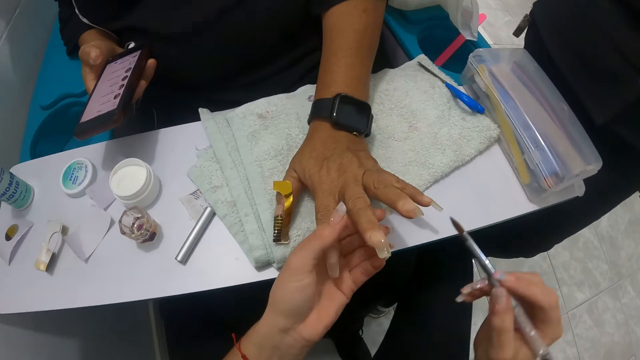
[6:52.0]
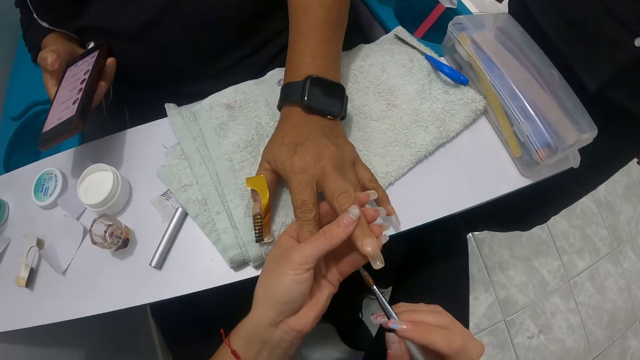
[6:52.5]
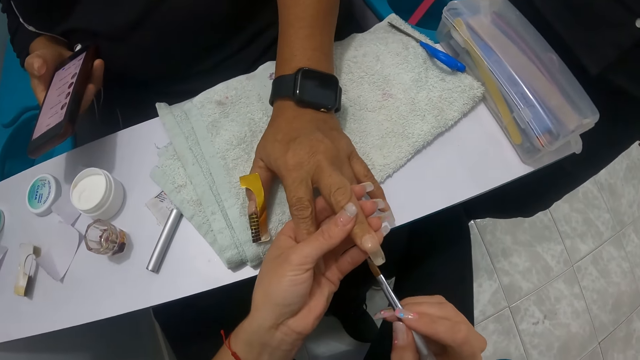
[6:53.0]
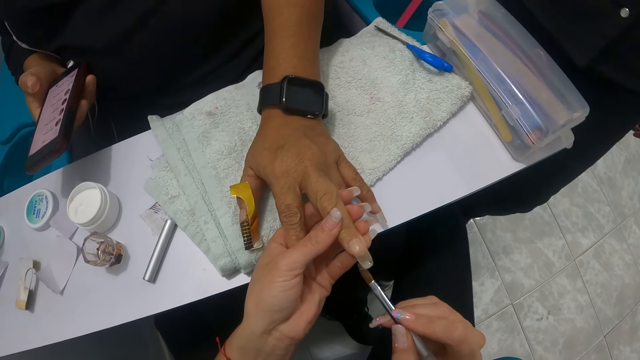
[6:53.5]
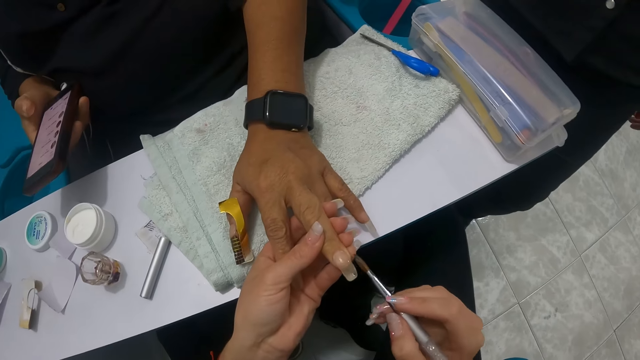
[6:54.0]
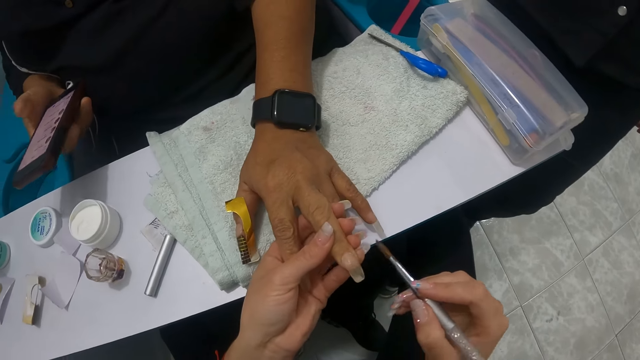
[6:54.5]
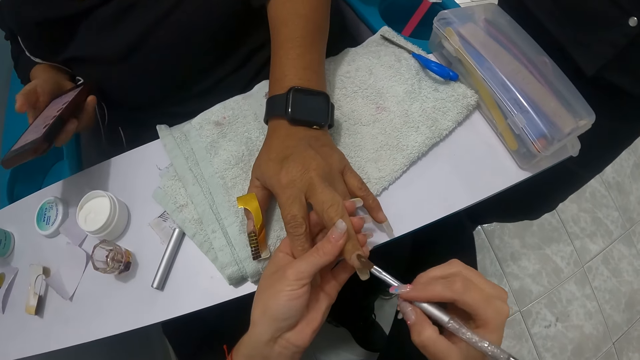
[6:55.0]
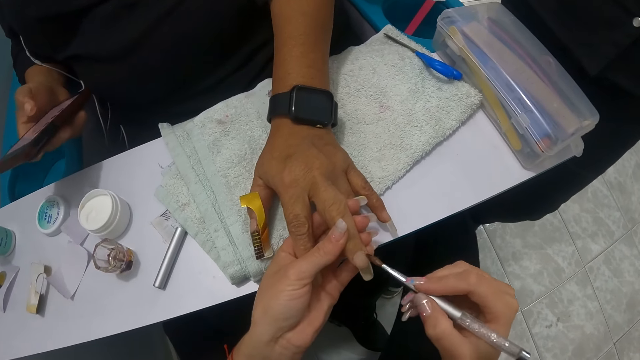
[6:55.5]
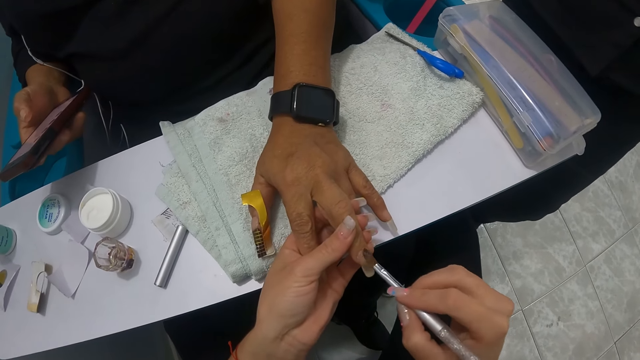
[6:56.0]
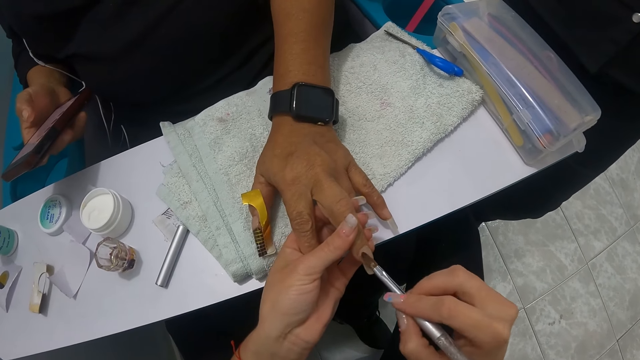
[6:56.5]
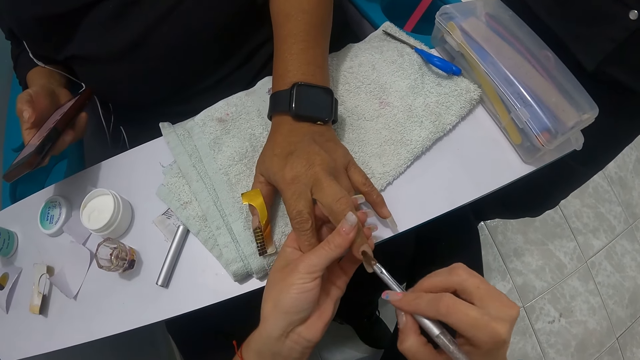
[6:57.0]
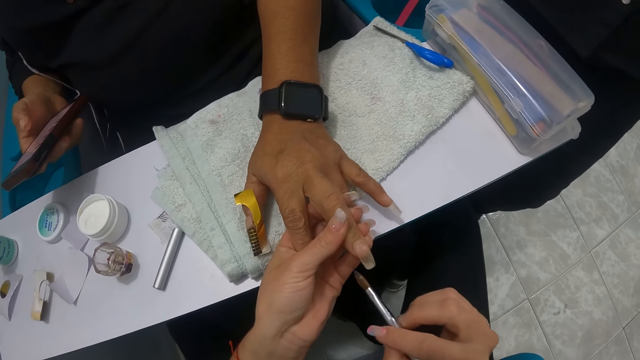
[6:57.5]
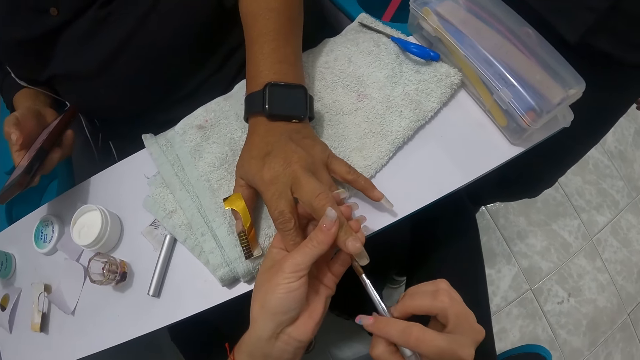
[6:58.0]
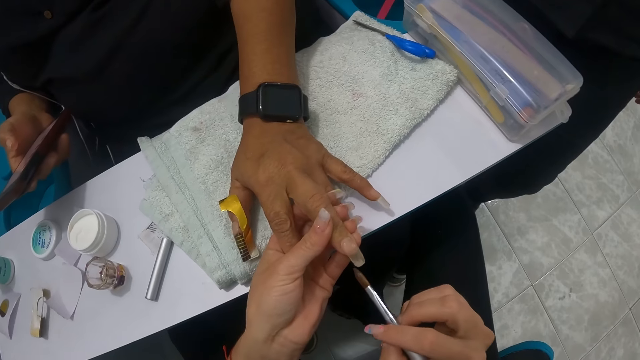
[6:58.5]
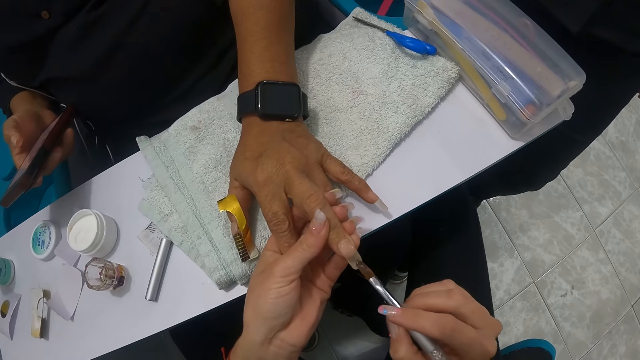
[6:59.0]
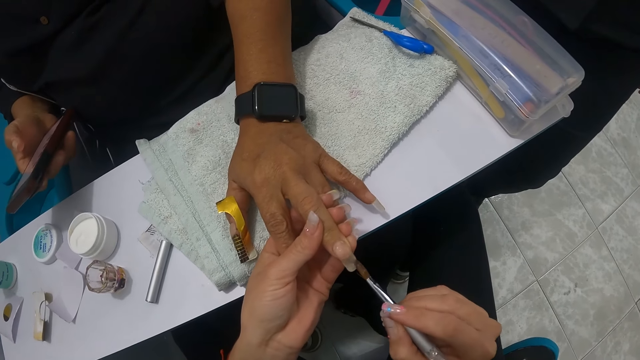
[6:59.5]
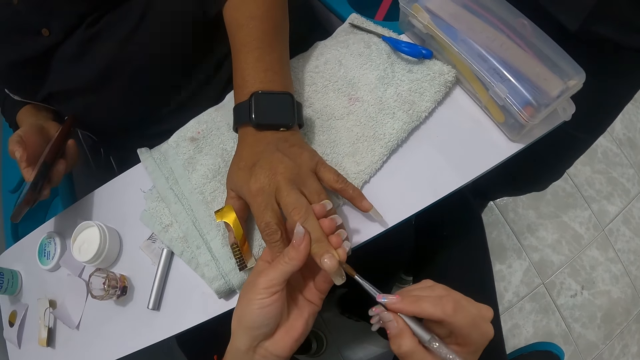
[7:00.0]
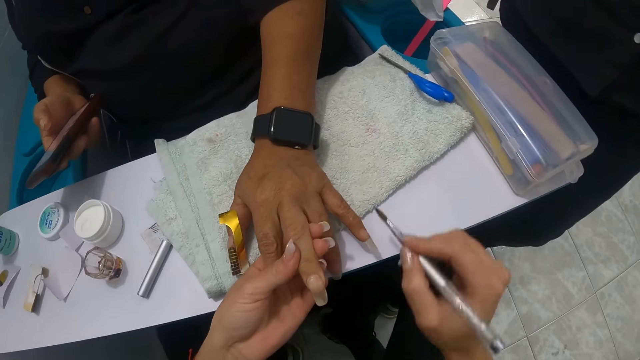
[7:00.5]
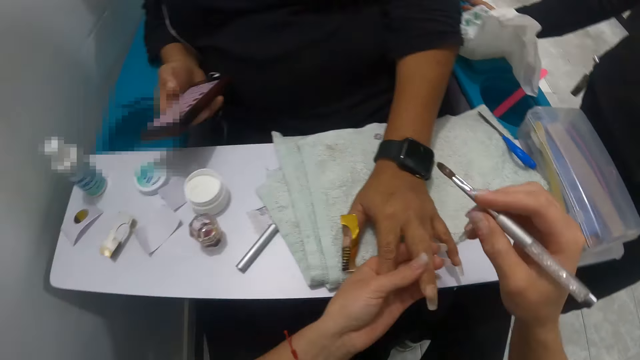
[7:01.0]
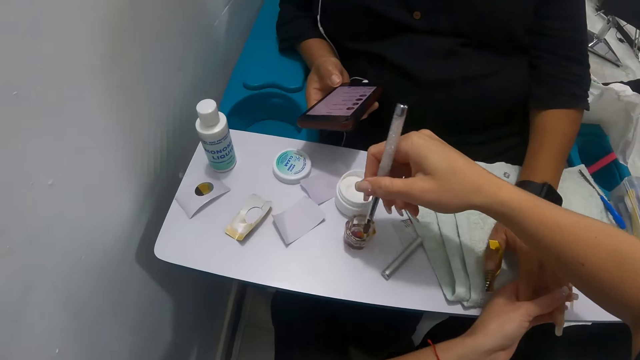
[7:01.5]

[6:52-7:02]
The camera wearer wipes the nail brush on the white towel on the arm rest. She applies acrylic powder onto the fingernail of the woman with the nail brush in her right hand. She wipes the nail brush on the white towel on the arm rest.

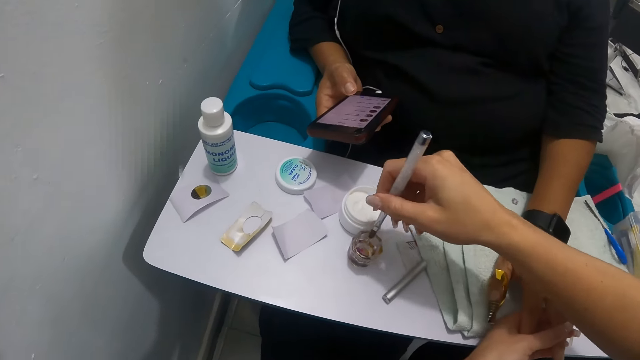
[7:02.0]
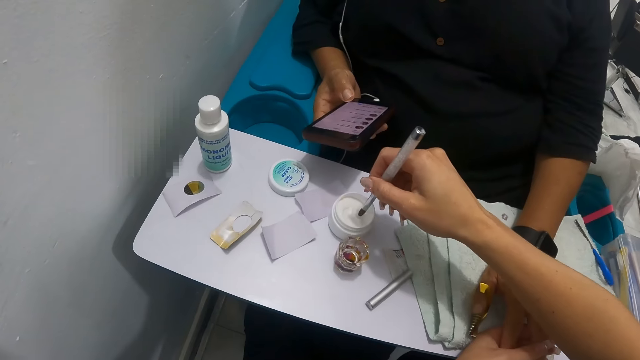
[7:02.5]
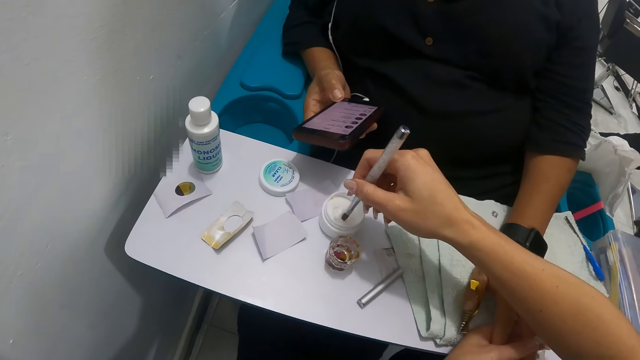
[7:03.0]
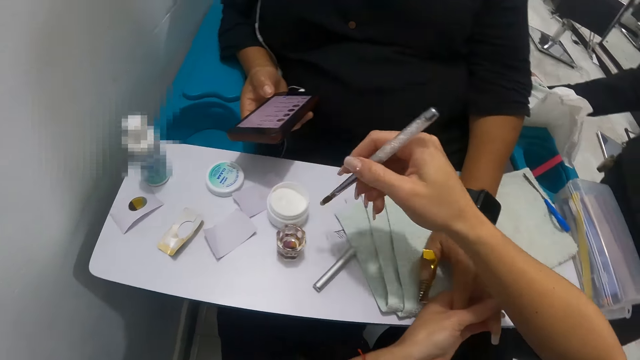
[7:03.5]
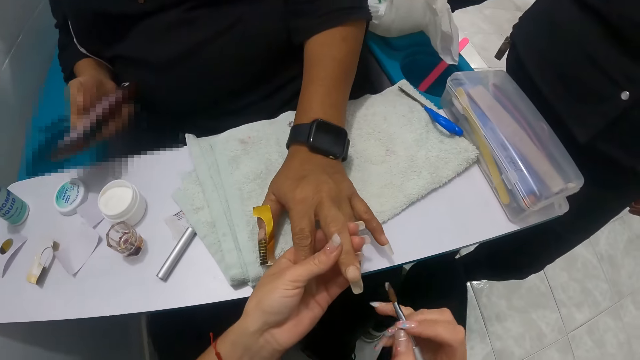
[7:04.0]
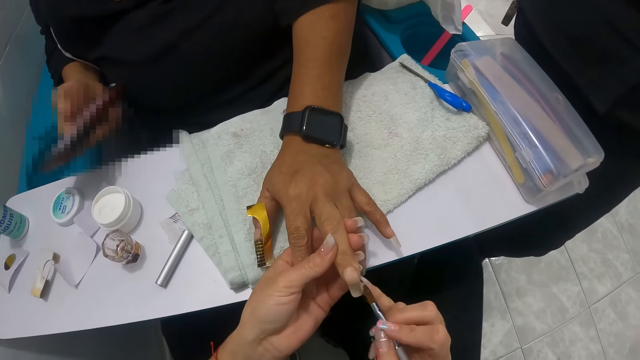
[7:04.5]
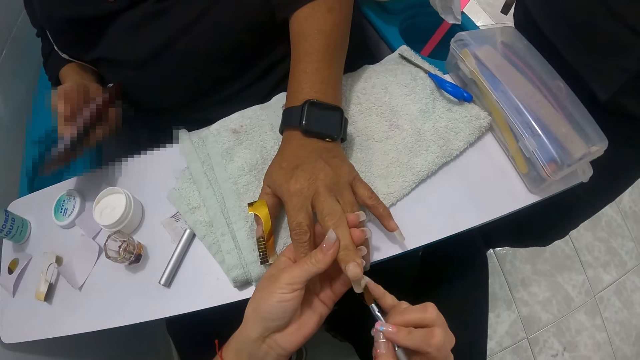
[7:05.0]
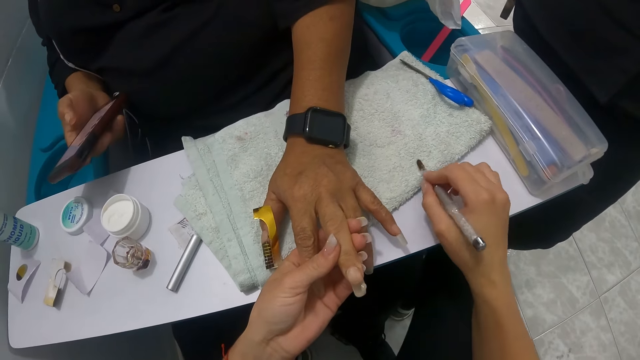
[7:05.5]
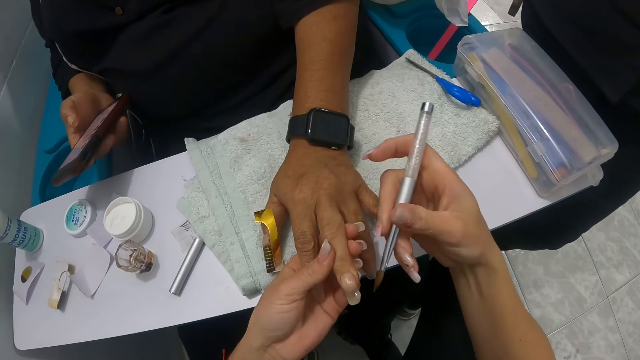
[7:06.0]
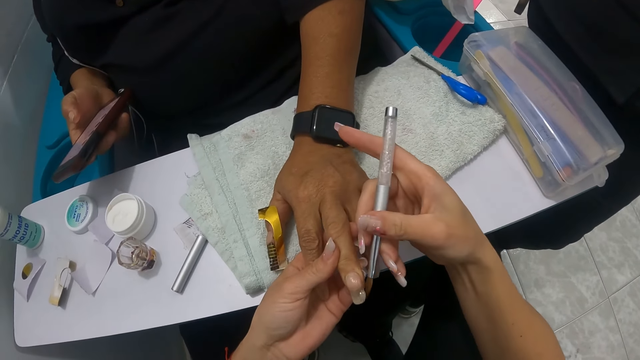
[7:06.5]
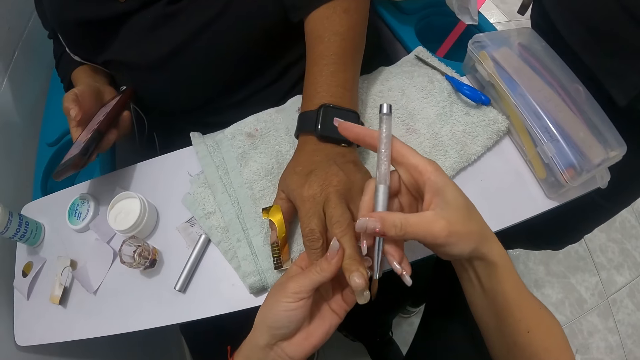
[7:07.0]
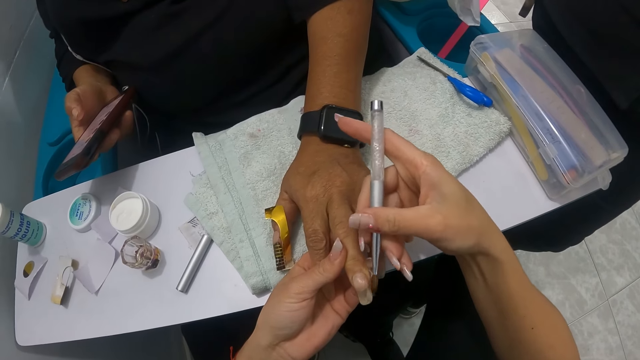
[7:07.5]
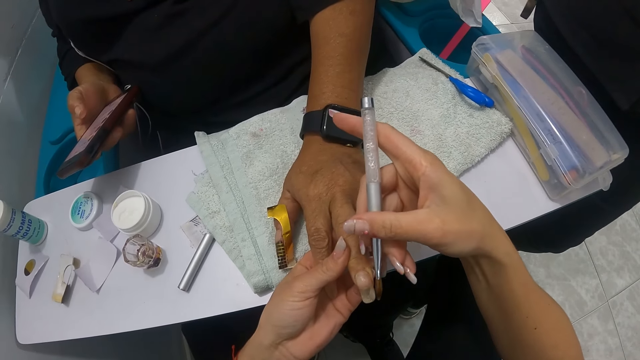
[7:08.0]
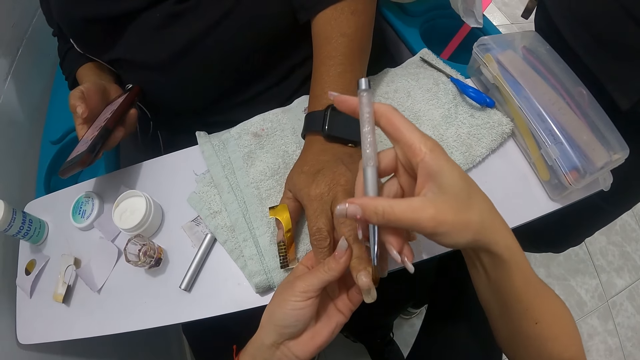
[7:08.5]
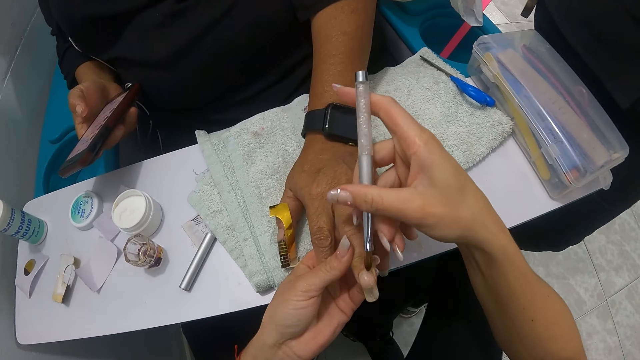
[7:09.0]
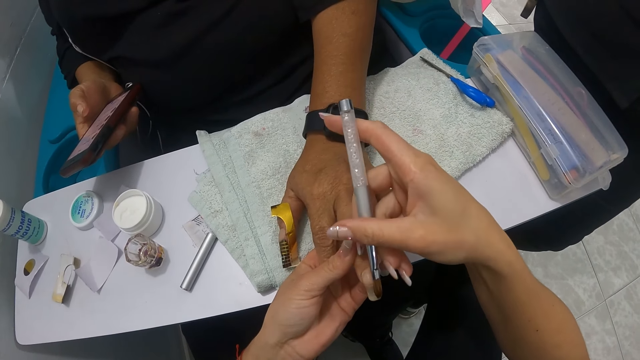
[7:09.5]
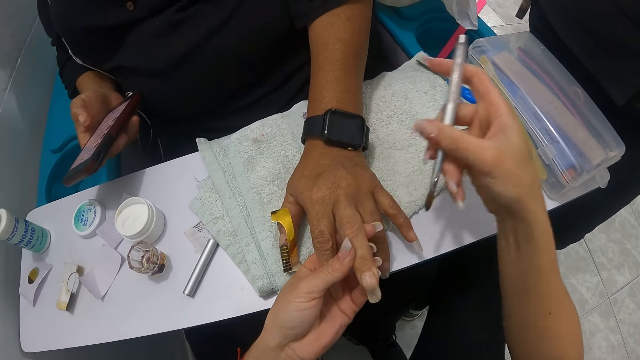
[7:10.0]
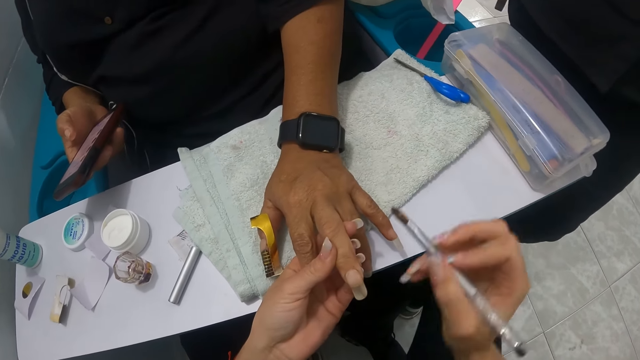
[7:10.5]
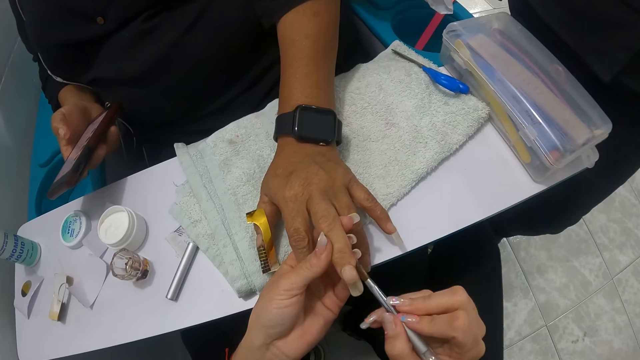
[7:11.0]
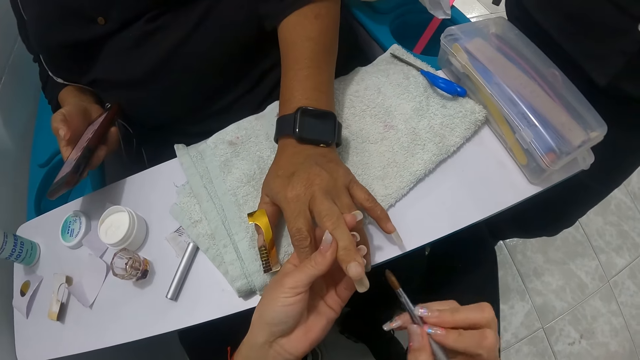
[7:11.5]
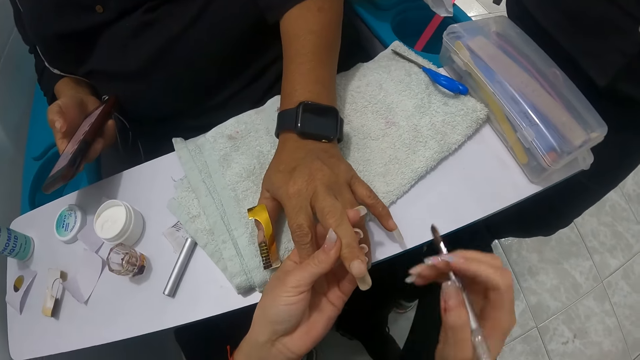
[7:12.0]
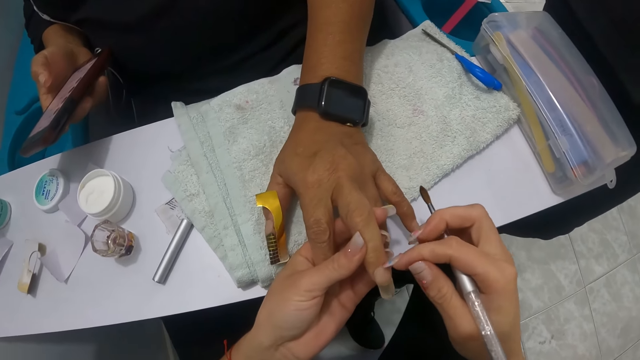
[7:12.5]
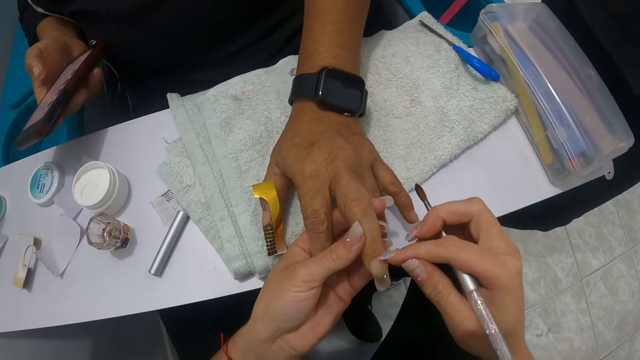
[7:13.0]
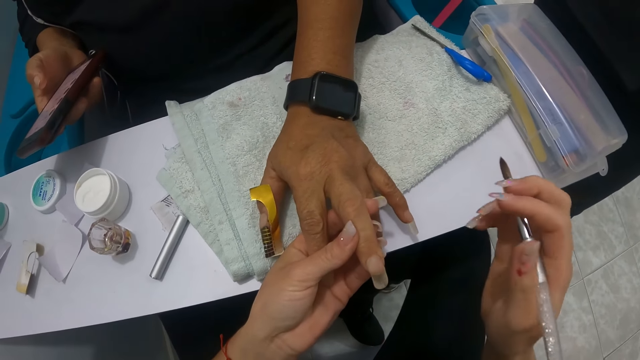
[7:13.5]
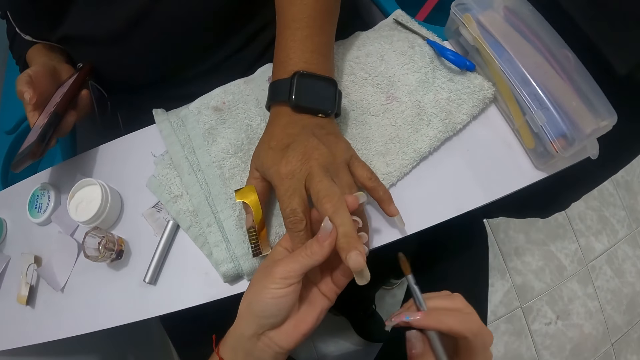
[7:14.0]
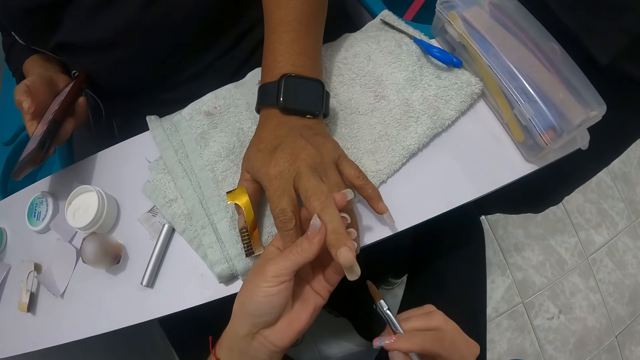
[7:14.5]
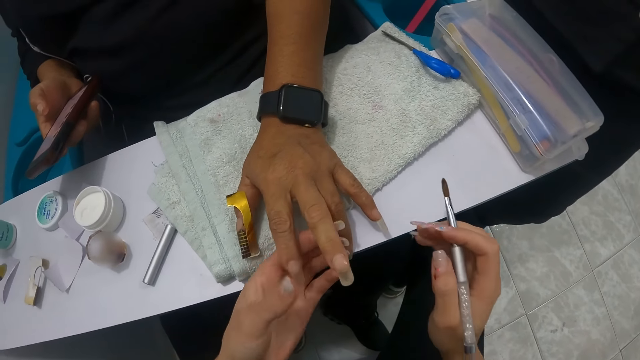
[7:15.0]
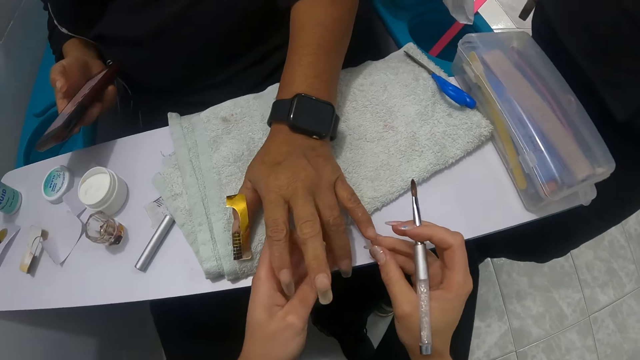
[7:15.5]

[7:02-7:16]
The camera wearer dips the nail brush into the nail liquid cup on the arm rest with her right hand. She slides the nail brush on the nail liquid cup with her right hand. She dips the nail brush into the acrylic powder box with her right hand. She applies acrylic powder onto the fingernail of the woman with the nail brush in her right hand. She wipes the nail brush on the white towel on the arm rest. She applies acrylic powder onto the fingernail of the woman with the nail brush in her right hand. She wipes the nail brush on the white towel on the arm rest. She applies acrylic powder onto the fingernail of the woman with the nail brush in her right hand. She adjusts the acrylic powder on the fingernail of the woman with her right hand. She touches the woman's nail. She applies acrylic powder onto the fingernail of the woman with the nail brush in her right hand.
